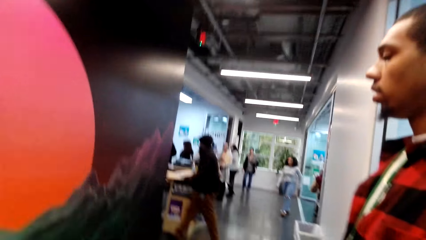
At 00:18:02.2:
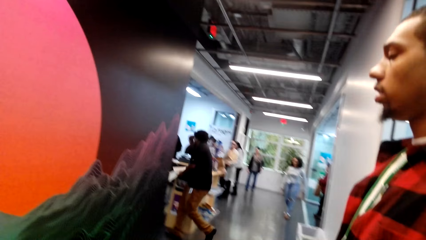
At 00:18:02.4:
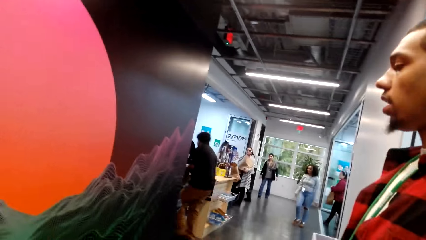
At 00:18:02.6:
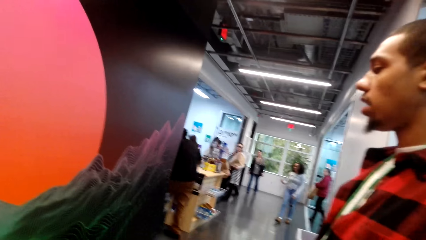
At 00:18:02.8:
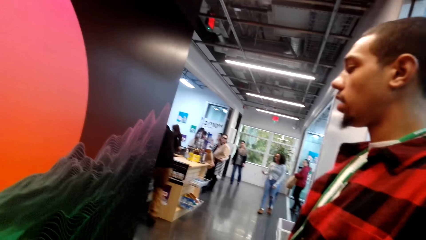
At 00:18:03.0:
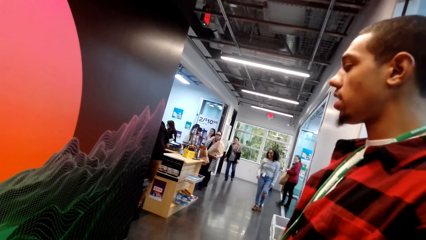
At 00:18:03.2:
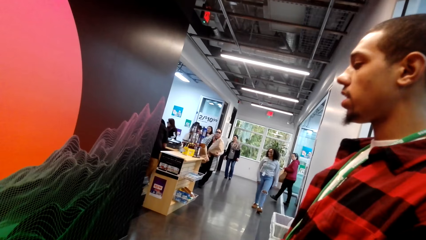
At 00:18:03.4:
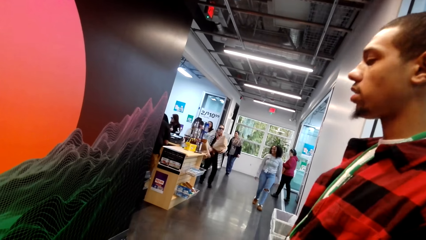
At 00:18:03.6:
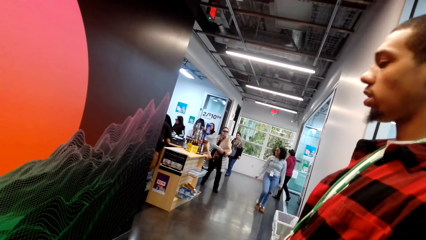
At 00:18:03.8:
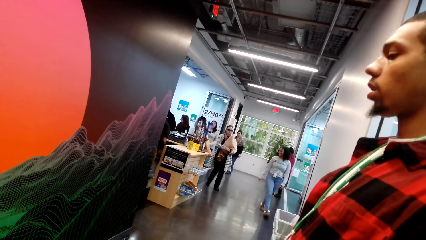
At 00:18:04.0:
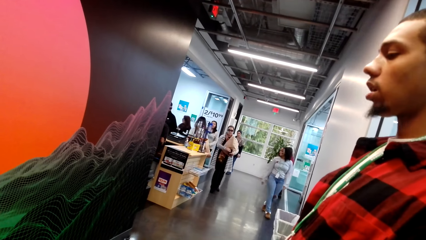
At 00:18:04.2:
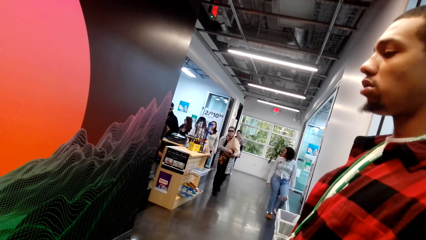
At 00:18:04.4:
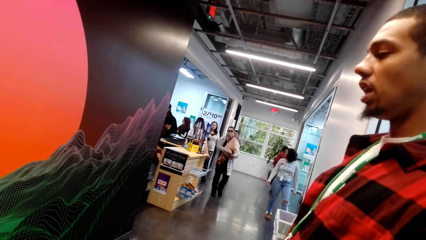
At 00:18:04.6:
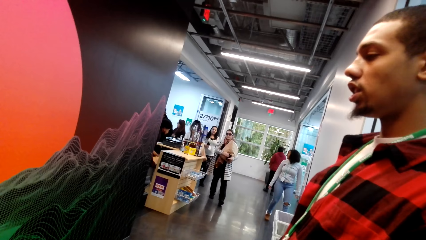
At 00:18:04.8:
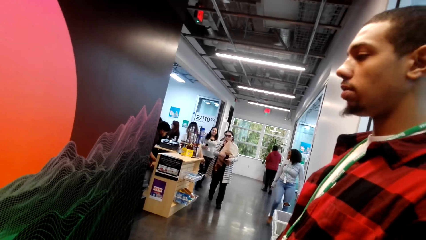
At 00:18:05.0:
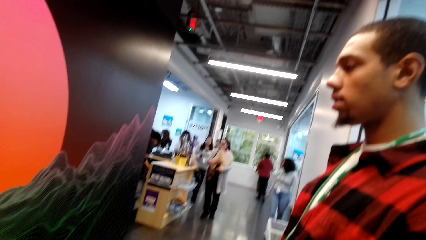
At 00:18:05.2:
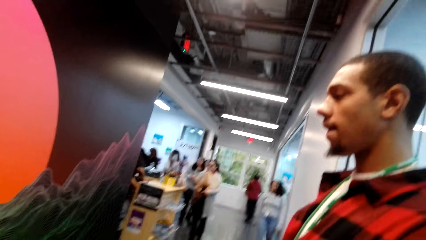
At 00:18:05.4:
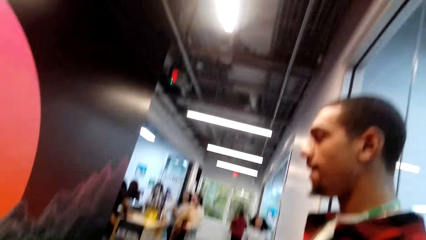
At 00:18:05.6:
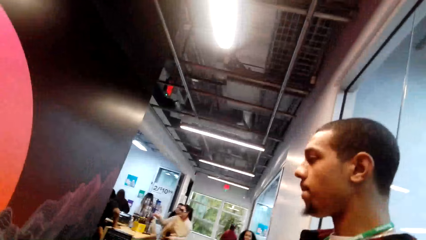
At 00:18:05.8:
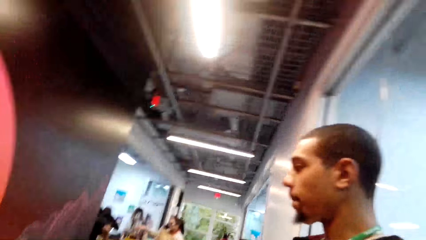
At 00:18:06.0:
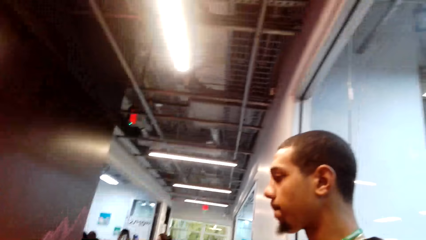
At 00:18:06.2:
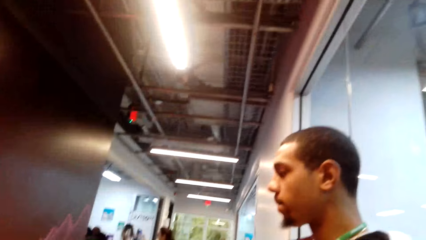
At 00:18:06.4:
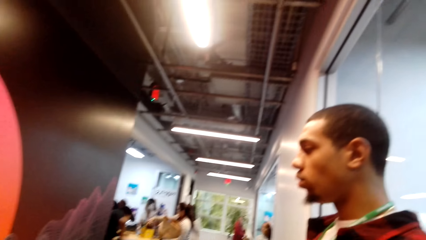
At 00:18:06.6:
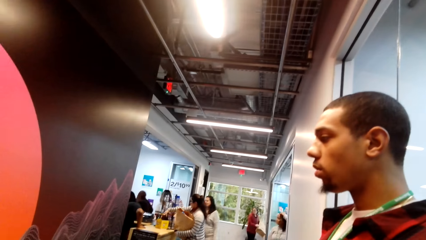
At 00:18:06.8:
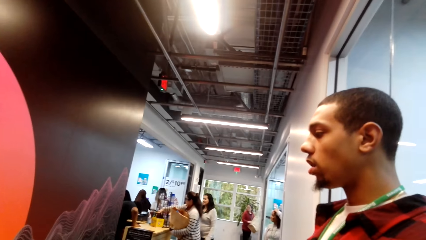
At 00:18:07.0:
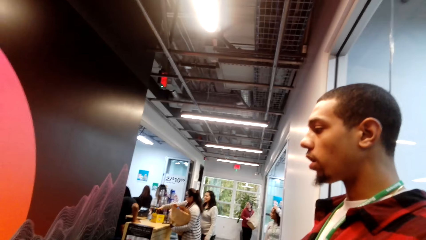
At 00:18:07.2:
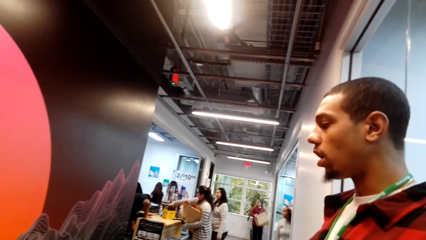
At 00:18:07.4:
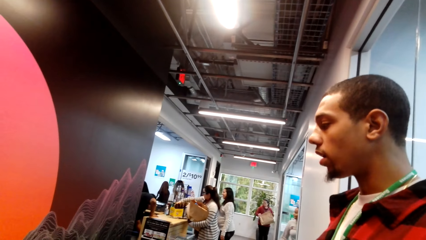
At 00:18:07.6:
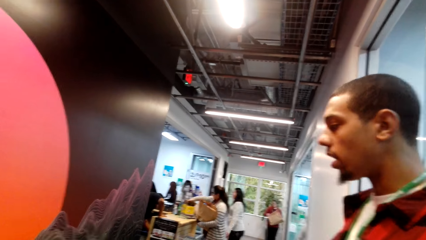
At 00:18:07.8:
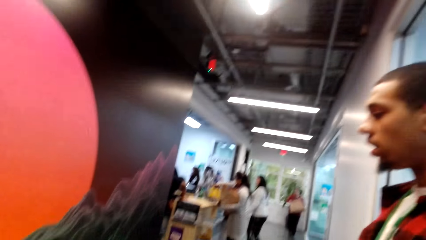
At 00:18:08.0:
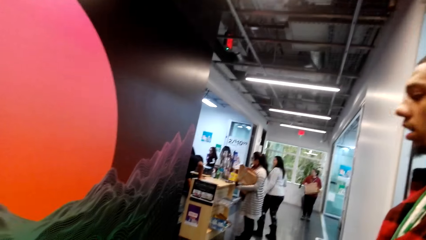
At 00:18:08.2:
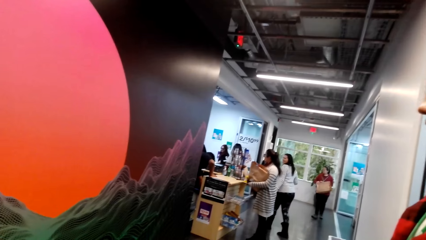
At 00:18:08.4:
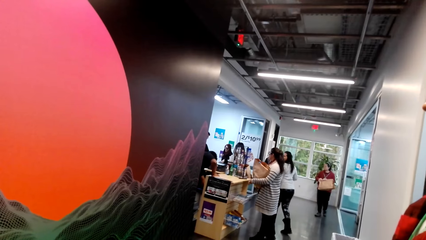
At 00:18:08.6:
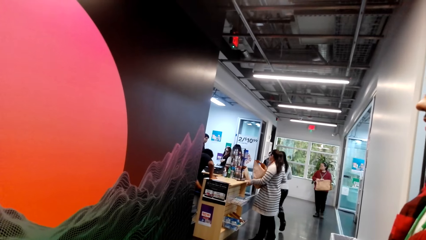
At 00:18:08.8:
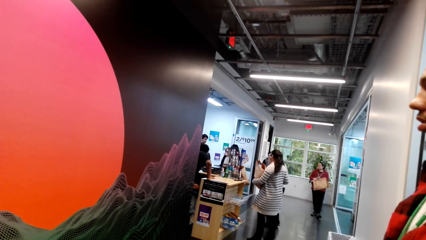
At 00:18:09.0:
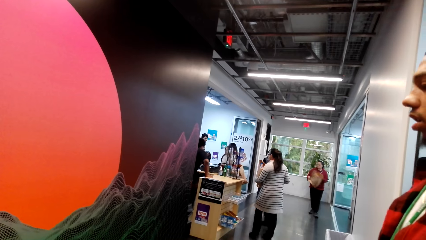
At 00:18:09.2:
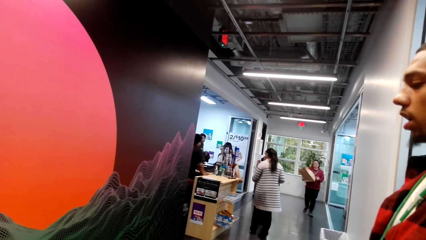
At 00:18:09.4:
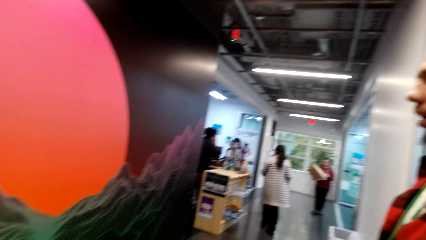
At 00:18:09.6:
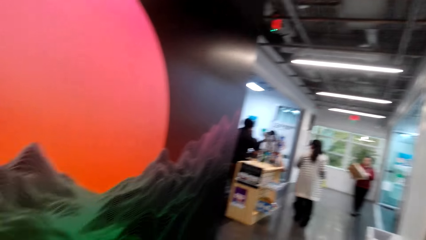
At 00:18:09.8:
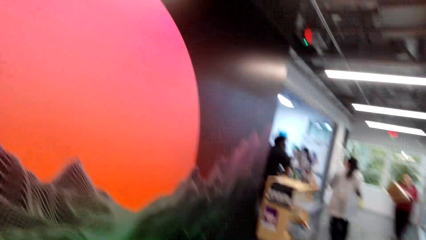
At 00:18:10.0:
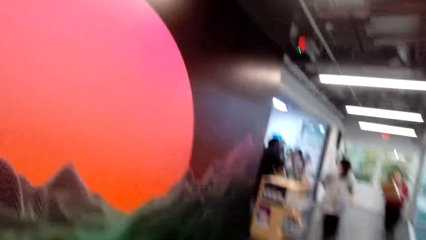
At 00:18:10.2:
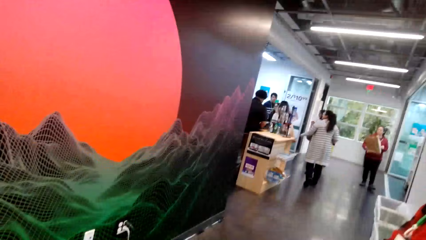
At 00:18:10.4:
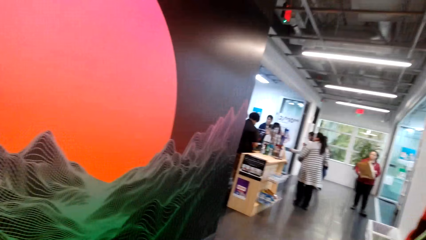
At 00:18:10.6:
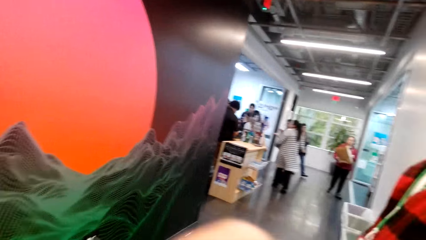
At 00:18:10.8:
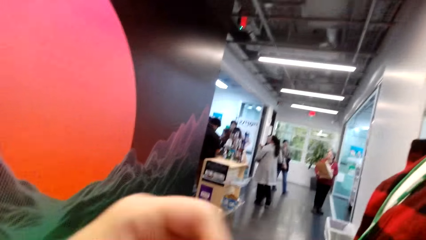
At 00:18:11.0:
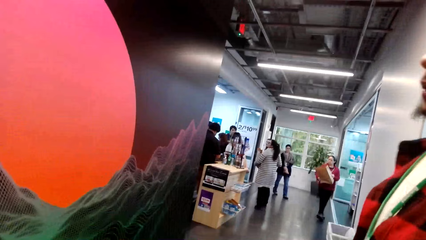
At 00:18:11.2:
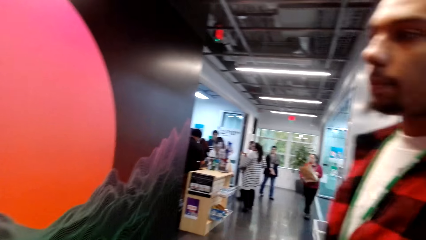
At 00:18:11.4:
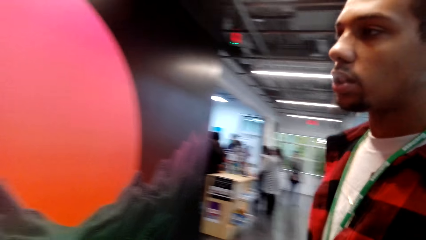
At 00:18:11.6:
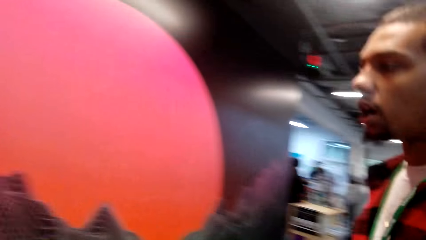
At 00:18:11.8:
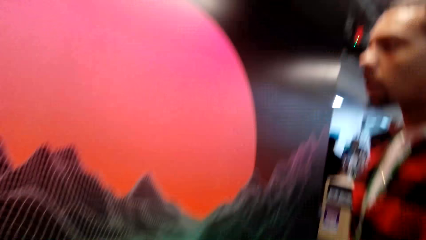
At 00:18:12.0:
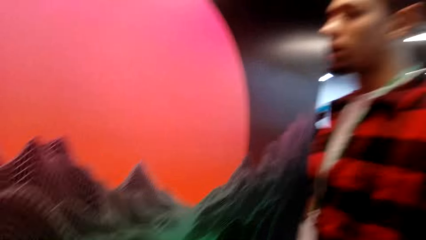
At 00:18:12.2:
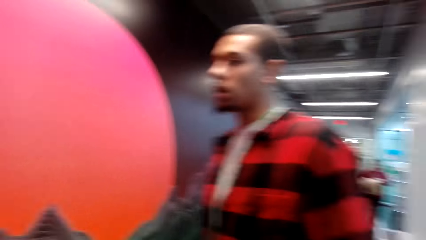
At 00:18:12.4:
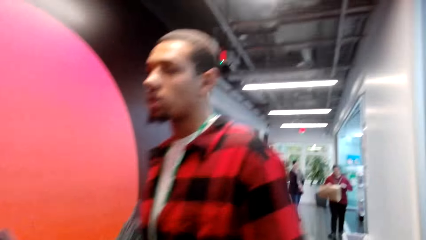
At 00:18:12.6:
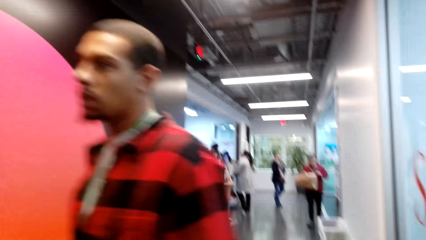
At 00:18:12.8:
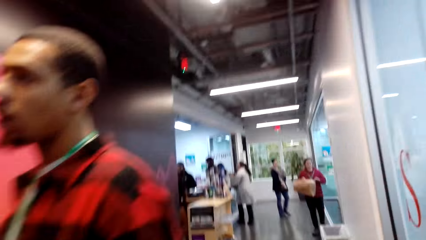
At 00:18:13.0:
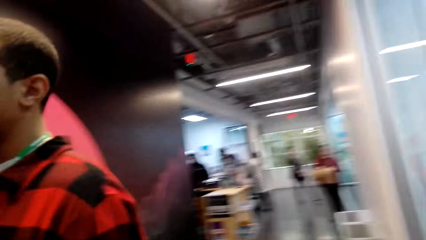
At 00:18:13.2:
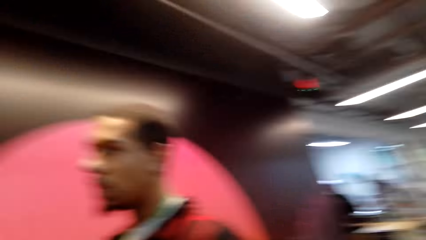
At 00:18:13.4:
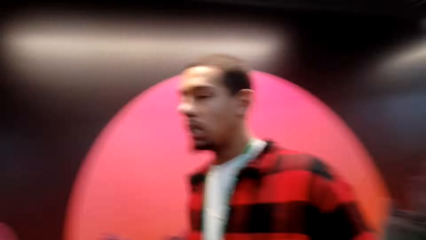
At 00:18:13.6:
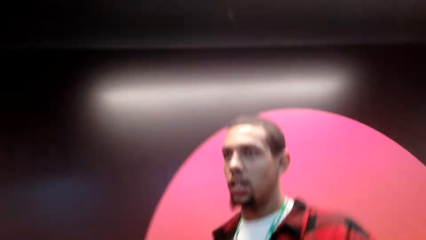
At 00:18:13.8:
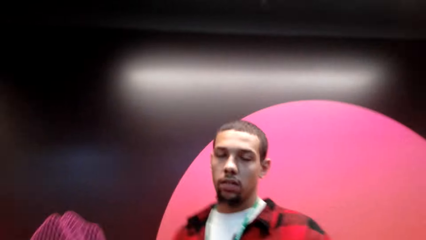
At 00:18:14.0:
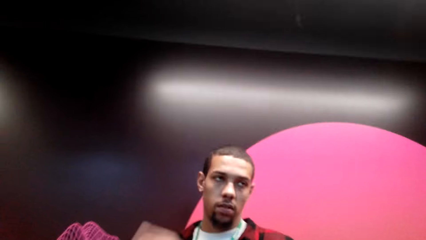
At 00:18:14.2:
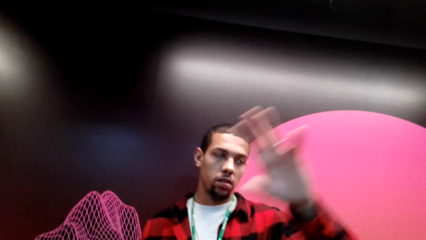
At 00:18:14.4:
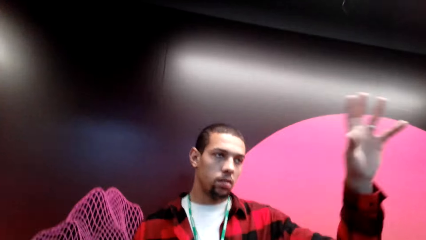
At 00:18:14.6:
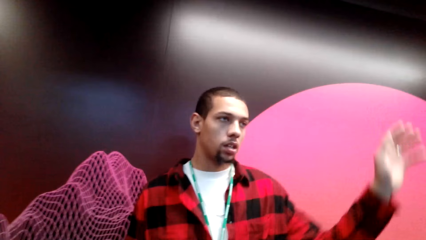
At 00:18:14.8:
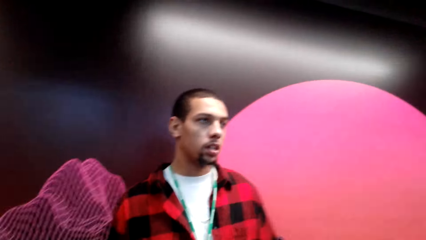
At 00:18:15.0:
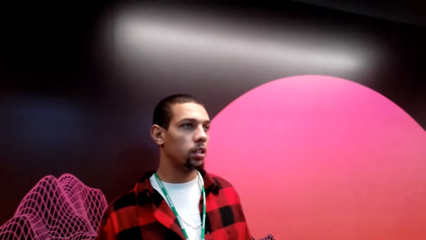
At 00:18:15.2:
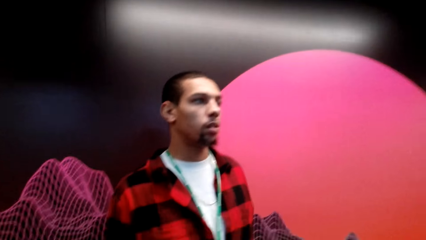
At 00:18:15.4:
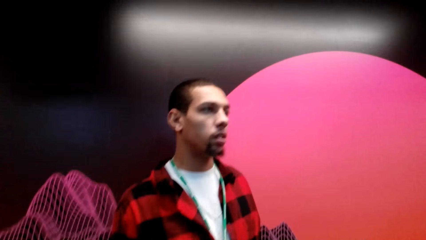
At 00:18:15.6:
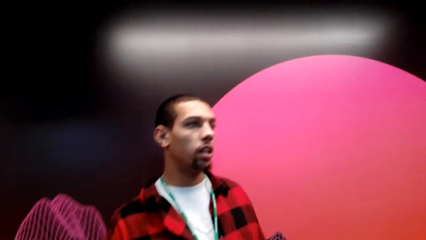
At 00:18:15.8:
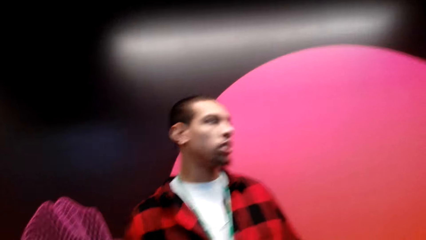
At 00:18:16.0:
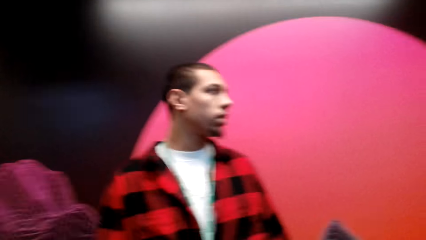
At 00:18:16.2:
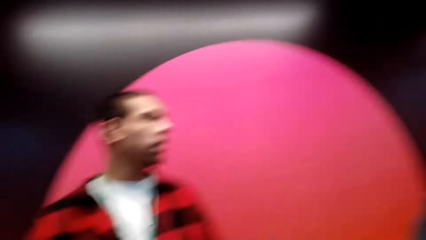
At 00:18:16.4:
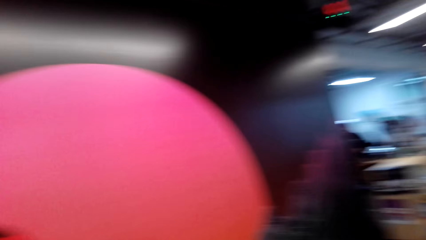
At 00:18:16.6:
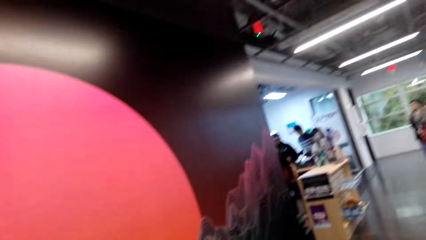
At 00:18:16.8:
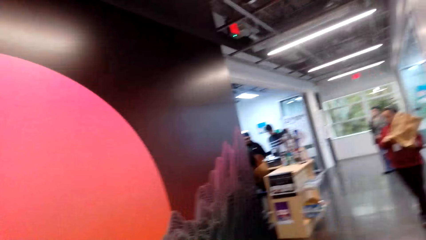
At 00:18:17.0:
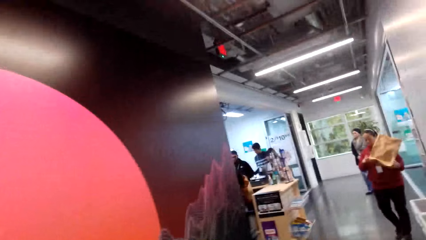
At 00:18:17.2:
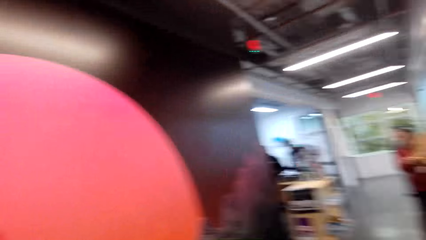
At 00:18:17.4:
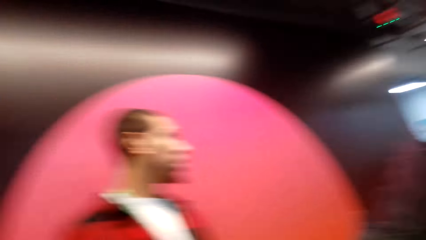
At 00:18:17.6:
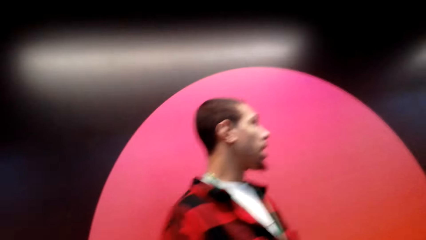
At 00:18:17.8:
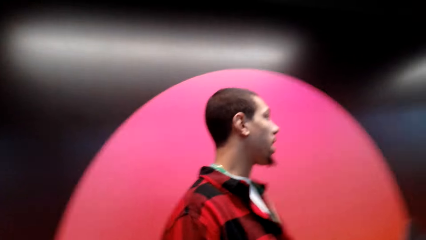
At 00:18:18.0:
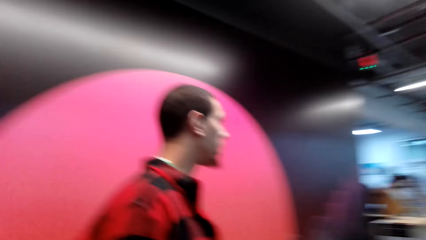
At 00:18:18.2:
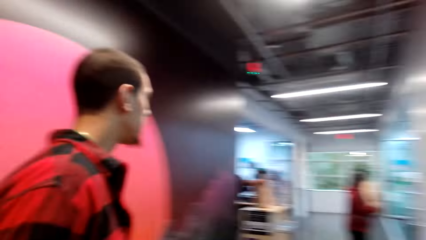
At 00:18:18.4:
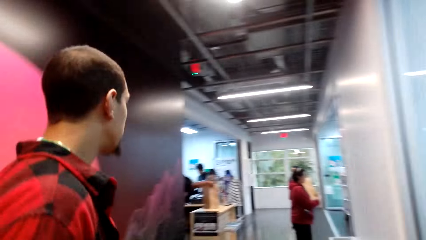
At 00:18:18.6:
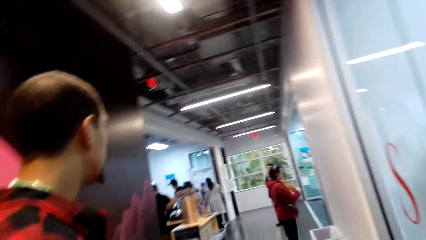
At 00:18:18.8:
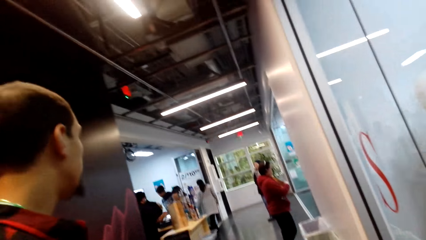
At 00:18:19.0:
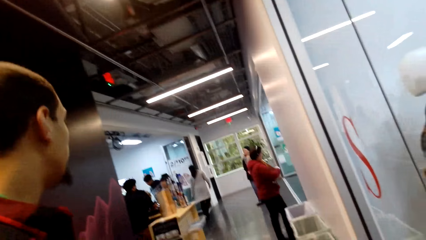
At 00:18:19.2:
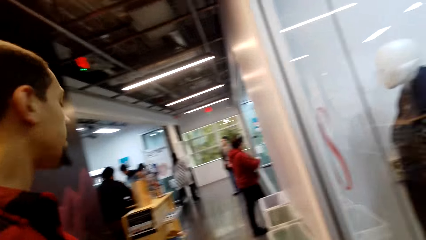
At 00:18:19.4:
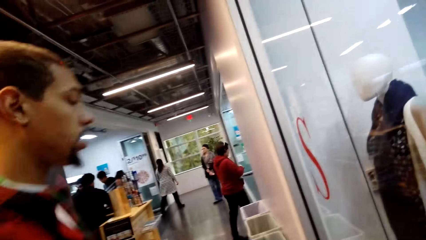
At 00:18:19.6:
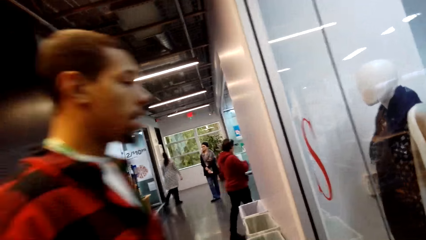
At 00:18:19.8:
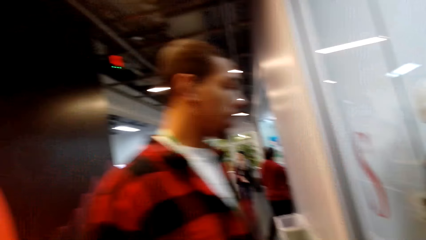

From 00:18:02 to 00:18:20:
The camera wearer and a man stare at the artificial mountain and the sun on the wall. The man stares at the drawing. The man walks around. The man demonstrates with the left hand. The man talks to the camera wearer. The camera wearer looks around.
